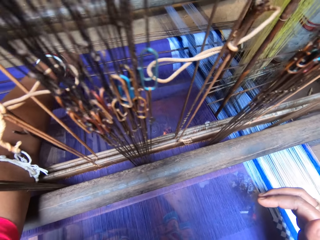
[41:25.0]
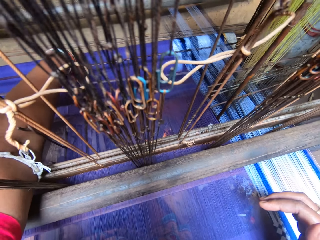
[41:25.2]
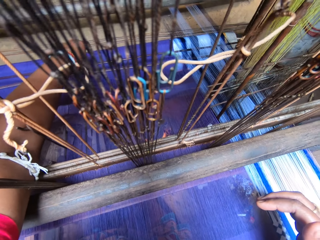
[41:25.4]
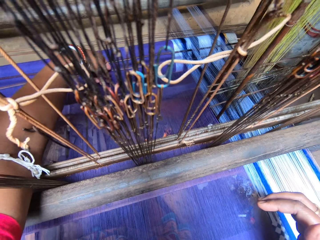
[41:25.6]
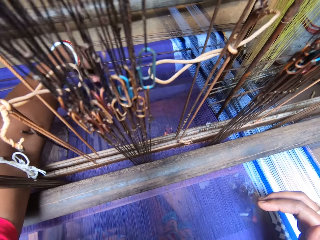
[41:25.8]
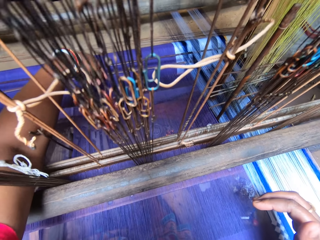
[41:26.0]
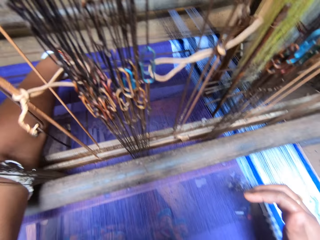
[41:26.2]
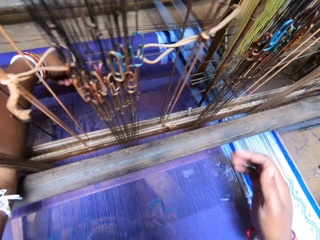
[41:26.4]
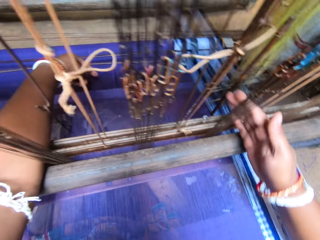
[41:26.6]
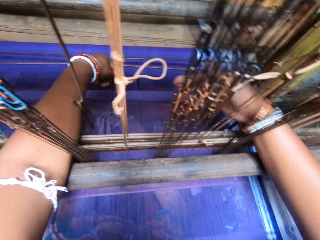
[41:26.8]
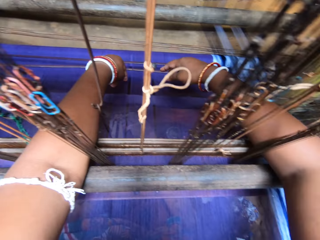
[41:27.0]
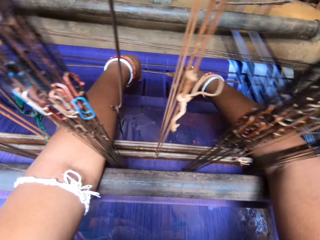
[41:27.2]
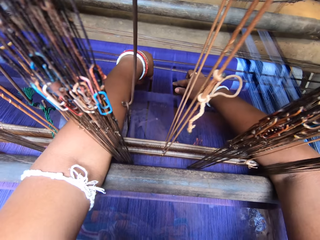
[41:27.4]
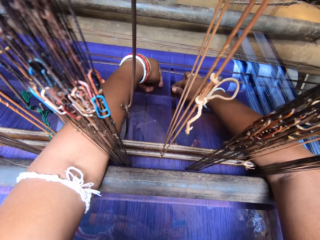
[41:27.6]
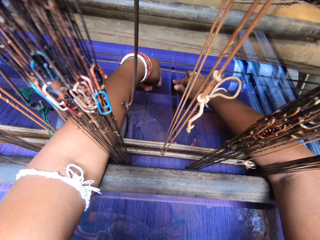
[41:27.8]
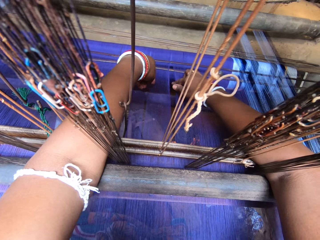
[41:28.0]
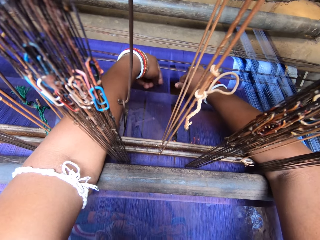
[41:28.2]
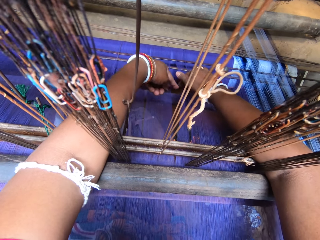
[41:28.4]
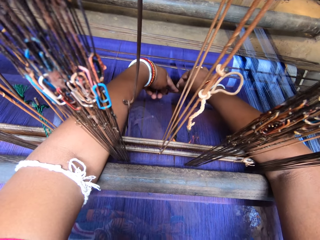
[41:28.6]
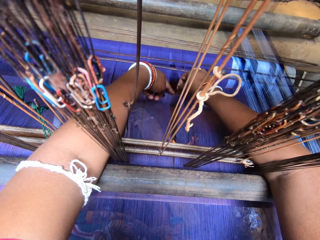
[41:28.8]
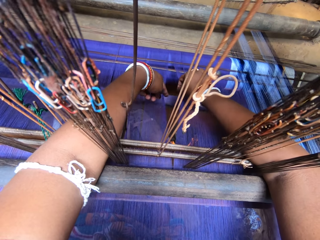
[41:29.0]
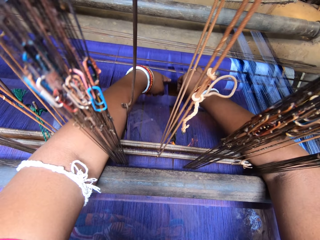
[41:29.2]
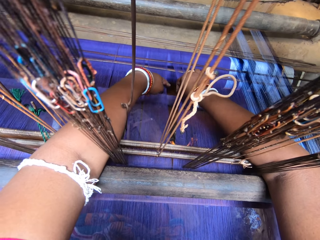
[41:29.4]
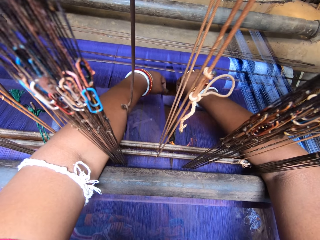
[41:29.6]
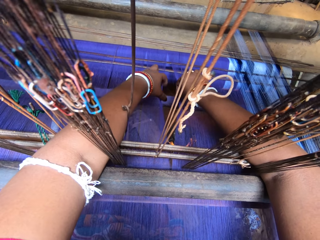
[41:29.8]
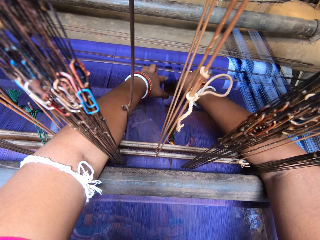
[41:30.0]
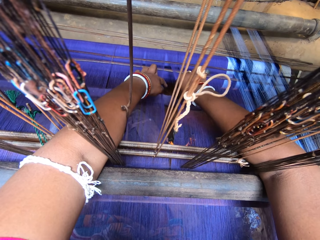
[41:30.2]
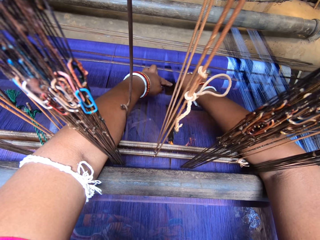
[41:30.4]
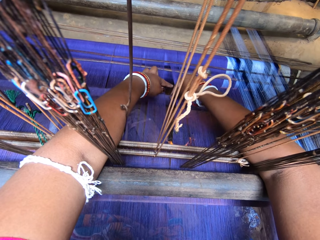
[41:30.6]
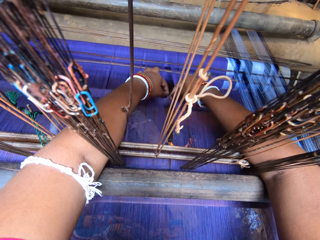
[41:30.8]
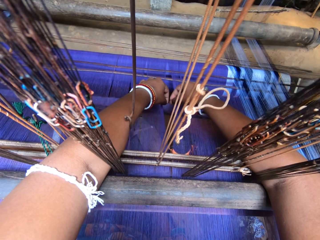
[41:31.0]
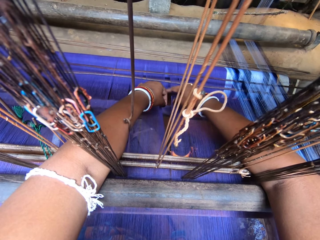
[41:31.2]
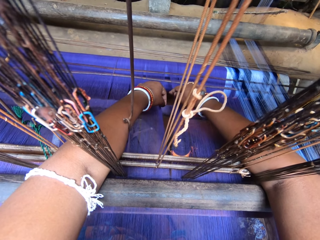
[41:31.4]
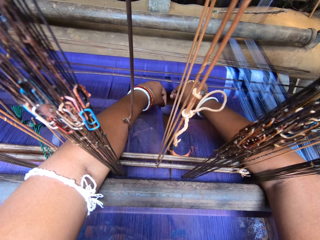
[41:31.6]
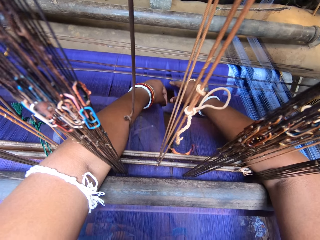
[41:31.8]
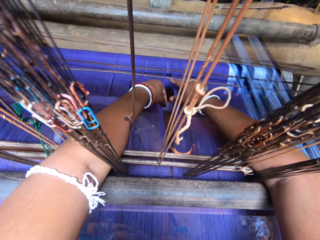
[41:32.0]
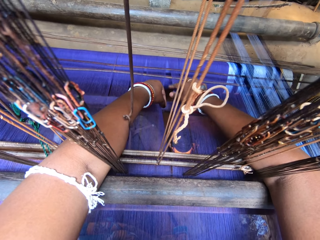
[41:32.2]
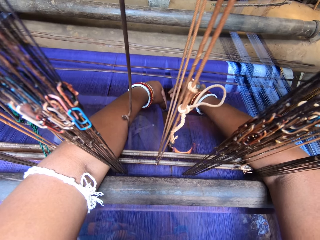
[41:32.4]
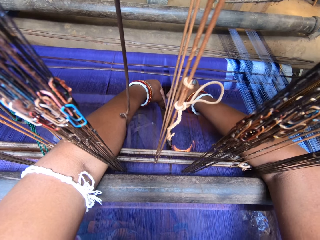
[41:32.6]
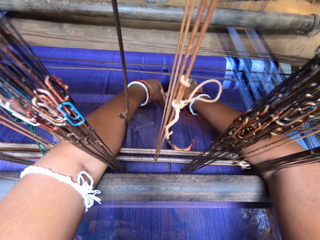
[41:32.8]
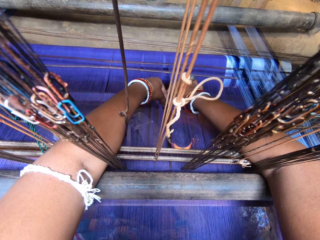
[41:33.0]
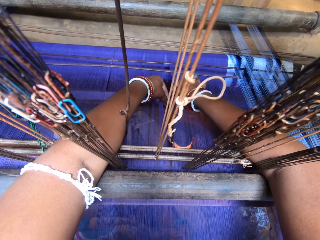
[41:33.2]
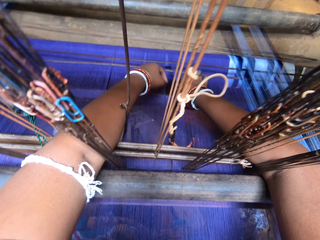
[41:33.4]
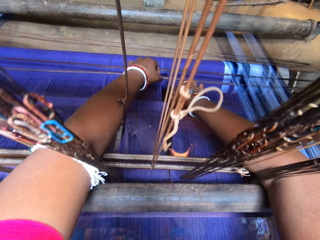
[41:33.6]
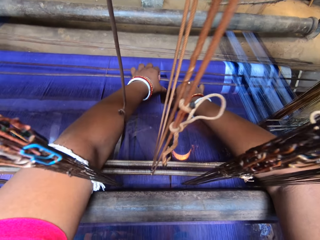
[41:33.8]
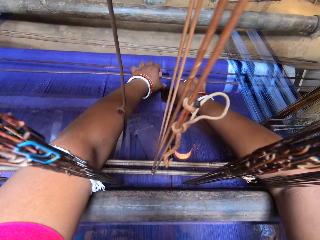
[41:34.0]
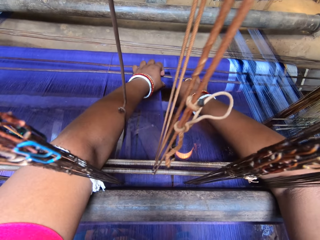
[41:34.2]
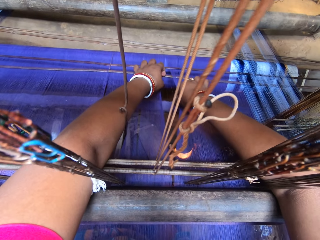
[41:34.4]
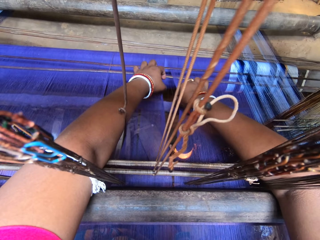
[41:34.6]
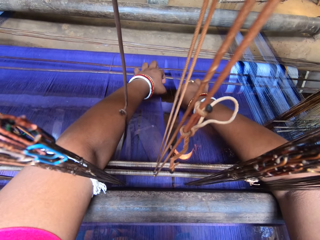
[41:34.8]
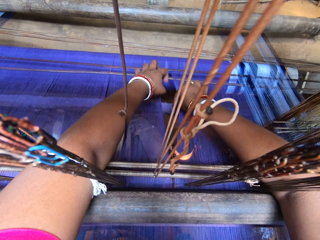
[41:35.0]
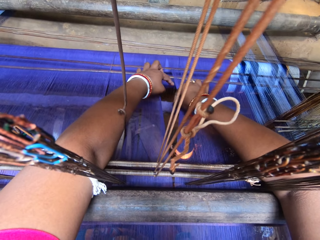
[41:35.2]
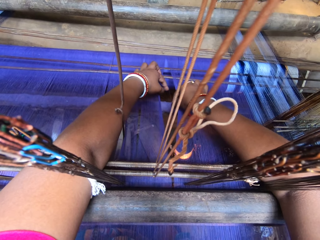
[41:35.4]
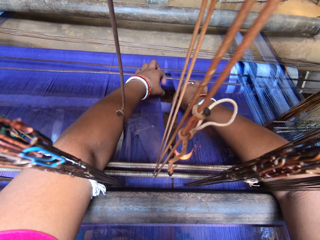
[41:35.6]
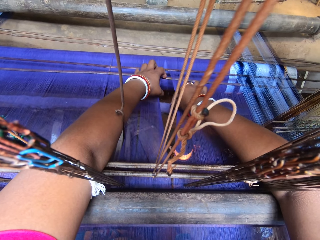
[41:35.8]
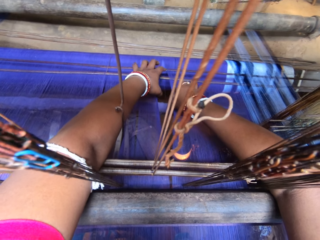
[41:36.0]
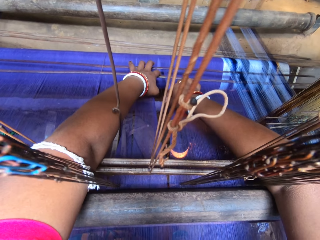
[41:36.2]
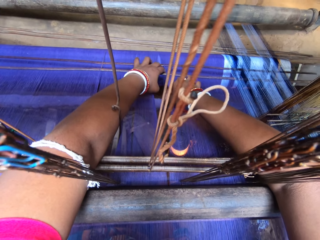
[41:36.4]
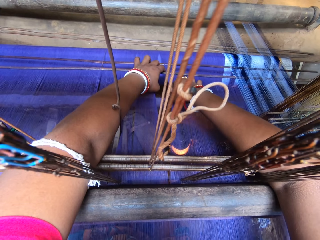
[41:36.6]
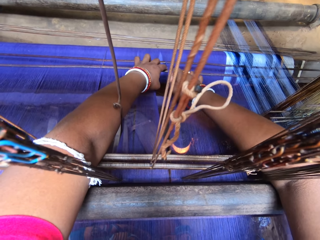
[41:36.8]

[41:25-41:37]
The camera wearer adjusts the handloom's warp threads with both hands.

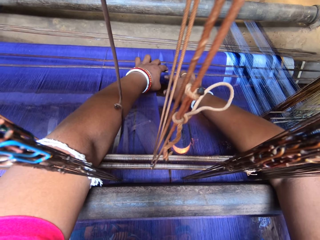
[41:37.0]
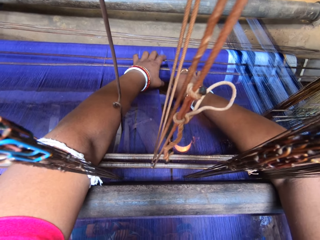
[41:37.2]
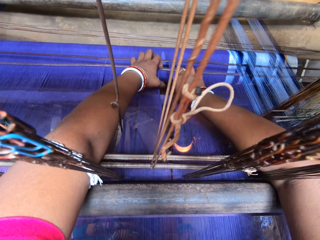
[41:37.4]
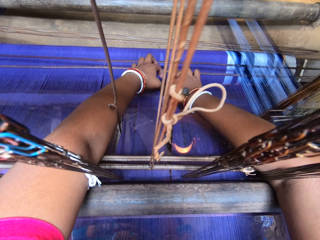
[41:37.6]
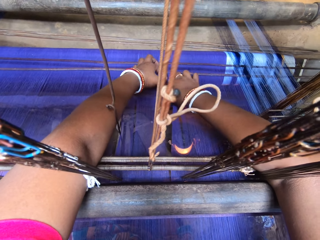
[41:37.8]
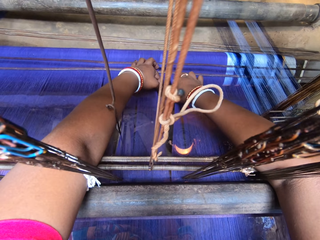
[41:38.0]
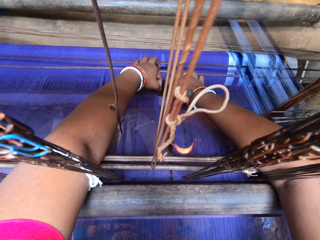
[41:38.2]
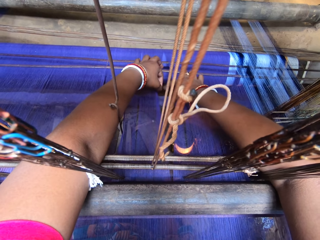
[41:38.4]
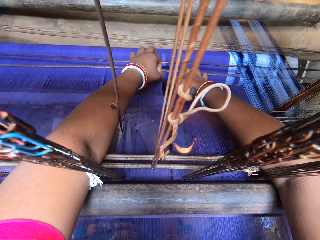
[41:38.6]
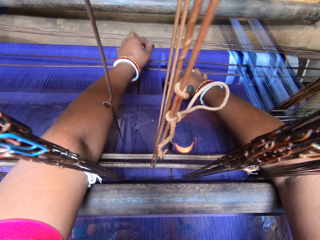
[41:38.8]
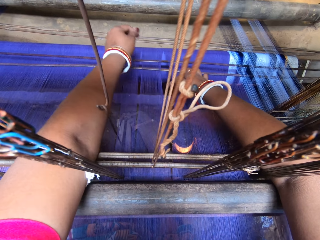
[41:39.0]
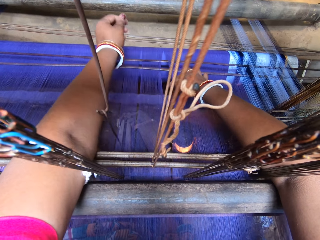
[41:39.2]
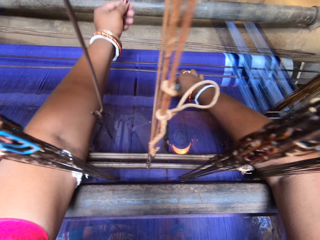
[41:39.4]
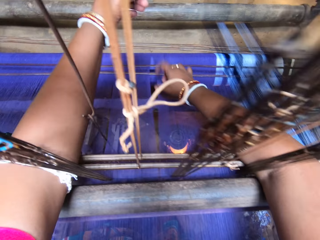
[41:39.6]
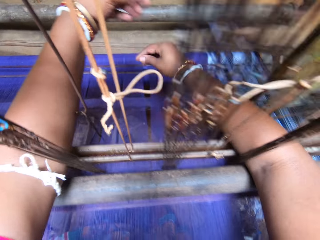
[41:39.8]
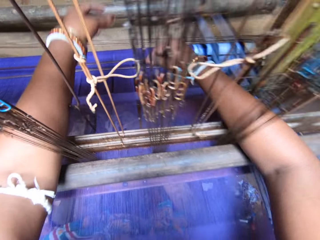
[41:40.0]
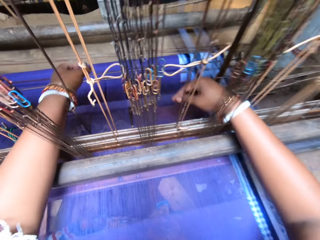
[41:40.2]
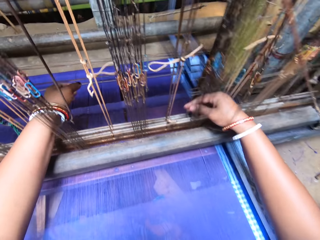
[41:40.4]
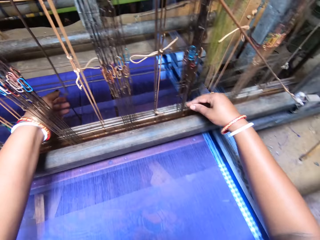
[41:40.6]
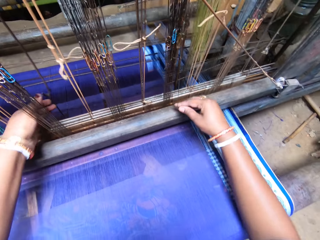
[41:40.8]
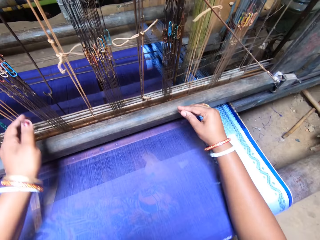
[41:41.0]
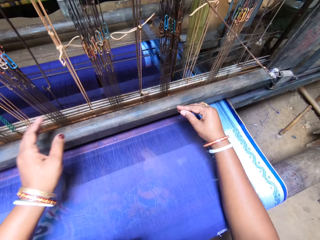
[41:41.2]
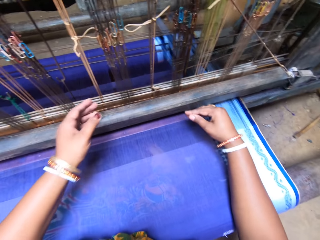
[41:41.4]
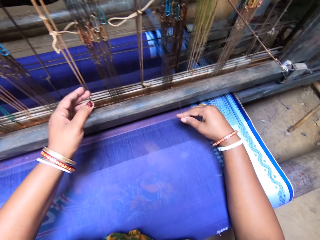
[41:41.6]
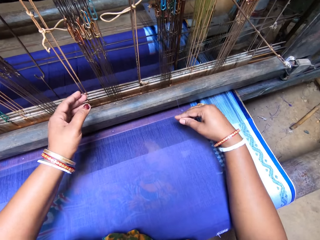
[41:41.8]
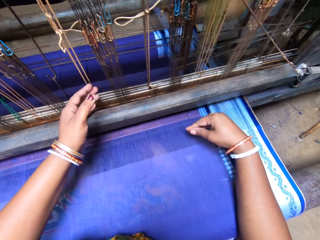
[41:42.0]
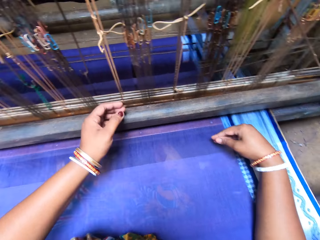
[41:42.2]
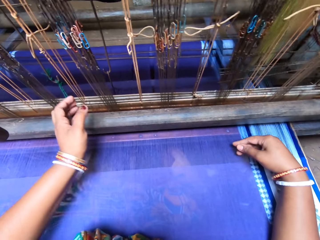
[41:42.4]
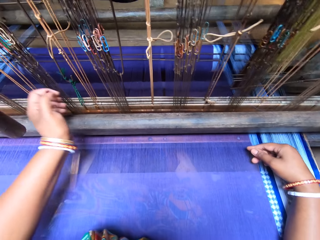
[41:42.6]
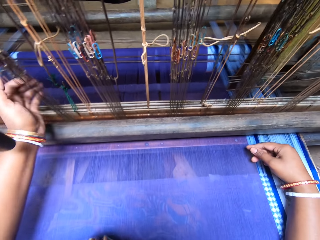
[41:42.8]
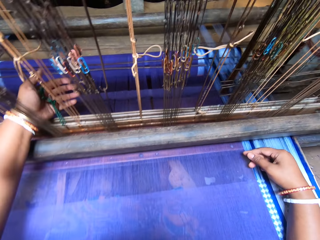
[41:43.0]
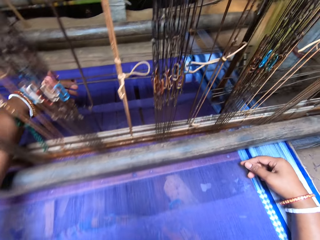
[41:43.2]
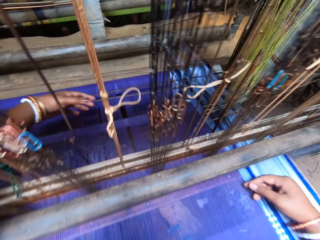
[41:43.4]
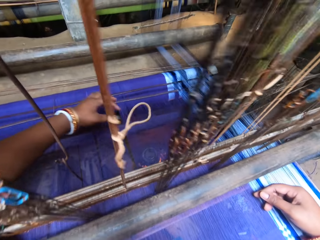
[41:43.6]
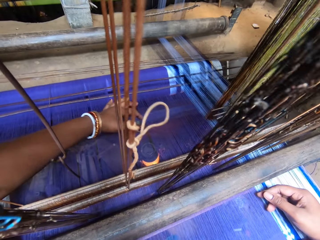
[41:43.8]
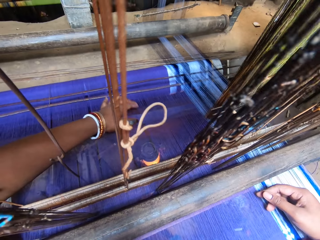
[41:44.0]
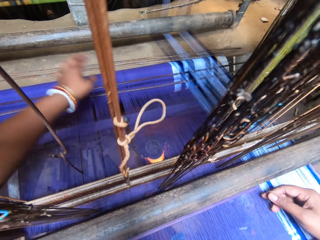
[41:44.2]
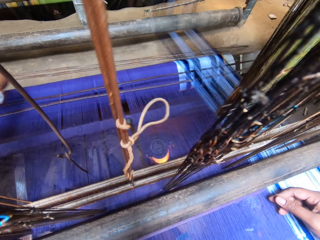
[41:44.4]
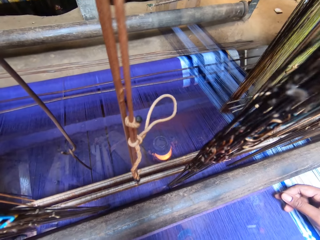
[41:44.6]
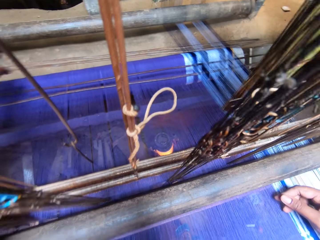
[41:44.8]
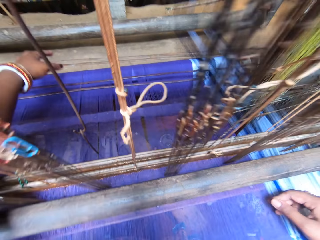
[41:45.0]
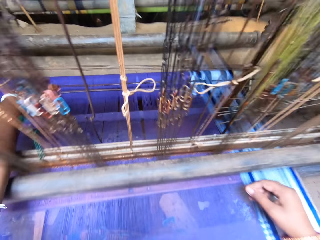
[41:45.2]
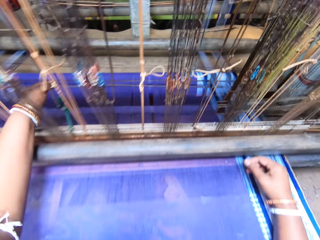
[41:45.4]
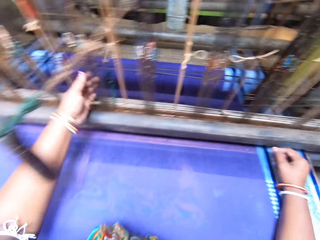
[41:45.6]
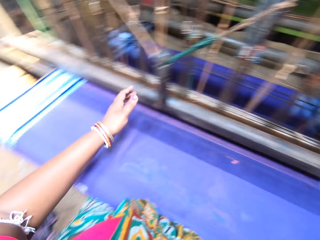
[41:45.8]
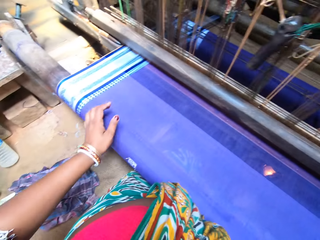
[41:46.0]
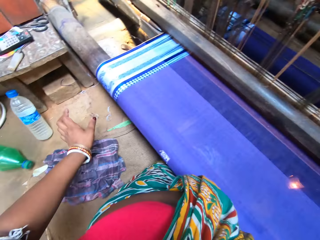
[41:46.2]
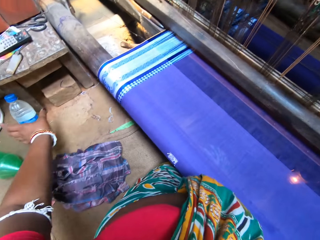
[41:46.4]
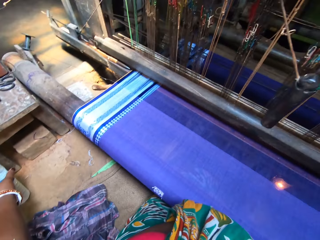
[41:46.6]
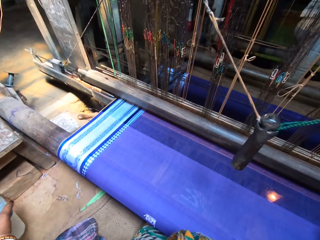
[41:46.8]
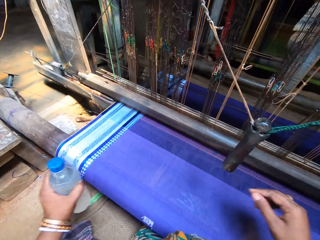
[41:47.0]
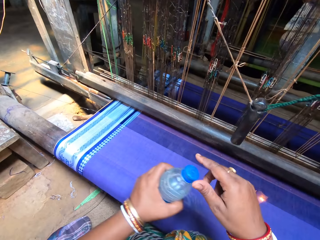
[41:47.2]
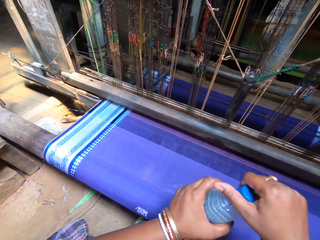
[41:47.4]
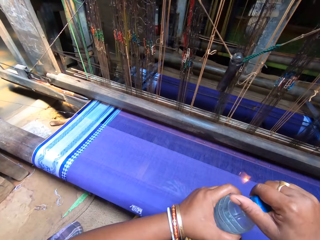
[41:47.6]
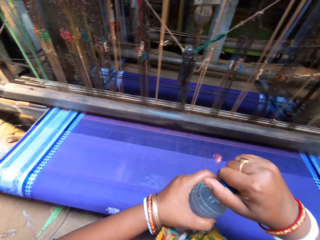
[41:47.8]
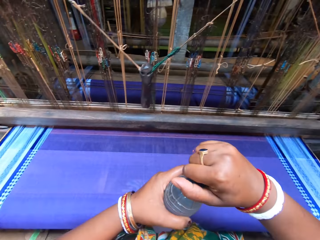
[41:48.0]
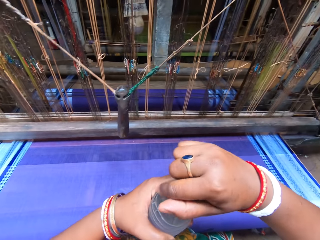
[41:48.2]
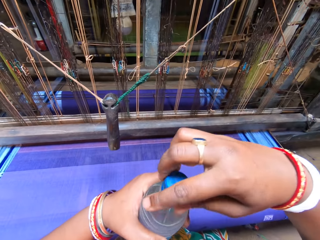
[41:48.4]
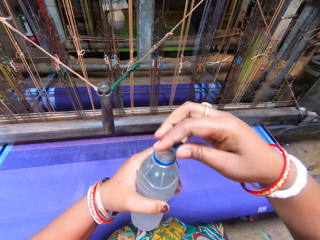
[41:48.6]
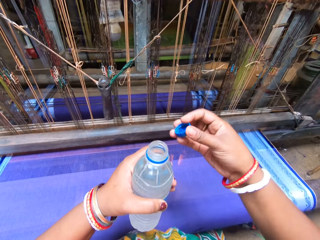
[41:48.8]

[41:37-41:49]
The camera wearer picks up a bottle of water from the floor with her left hand. She opens the bottle of water with her right hand.
